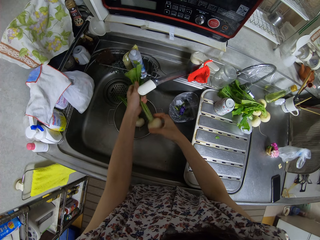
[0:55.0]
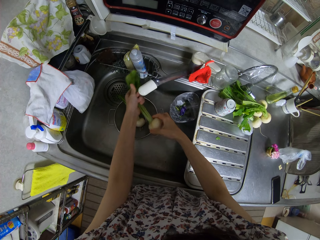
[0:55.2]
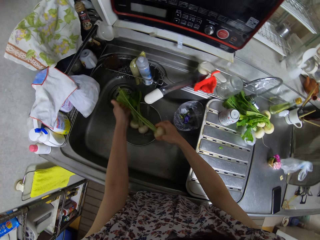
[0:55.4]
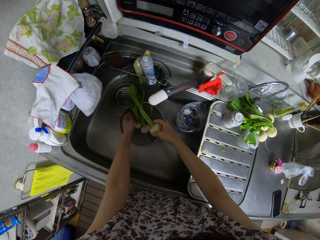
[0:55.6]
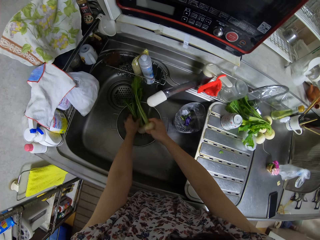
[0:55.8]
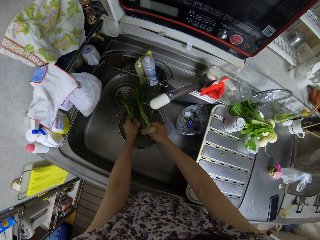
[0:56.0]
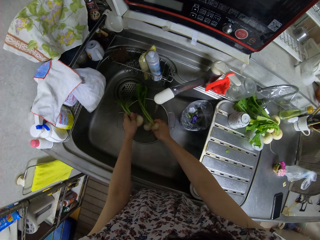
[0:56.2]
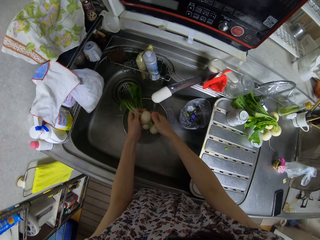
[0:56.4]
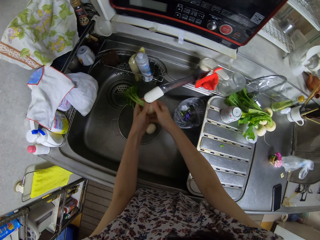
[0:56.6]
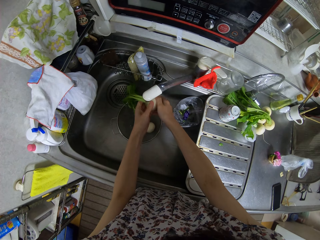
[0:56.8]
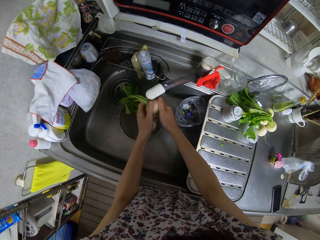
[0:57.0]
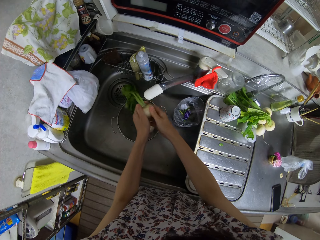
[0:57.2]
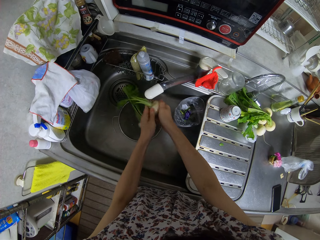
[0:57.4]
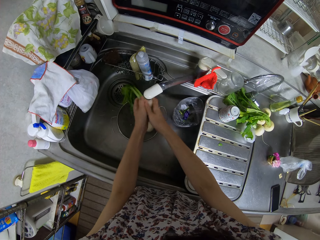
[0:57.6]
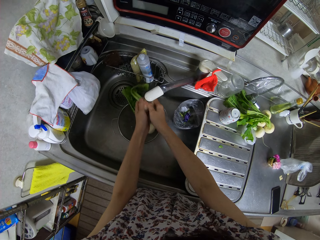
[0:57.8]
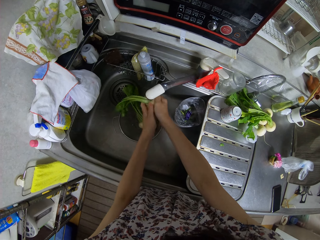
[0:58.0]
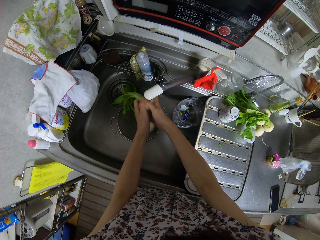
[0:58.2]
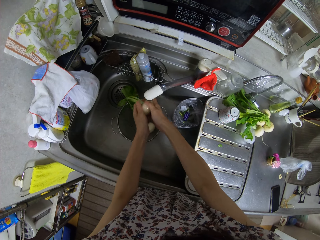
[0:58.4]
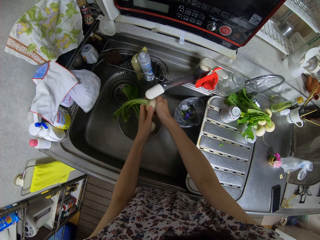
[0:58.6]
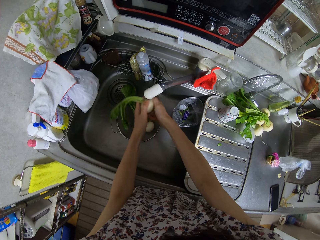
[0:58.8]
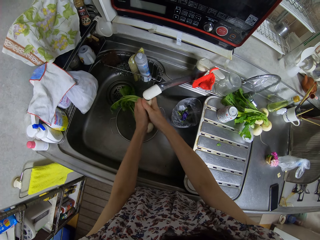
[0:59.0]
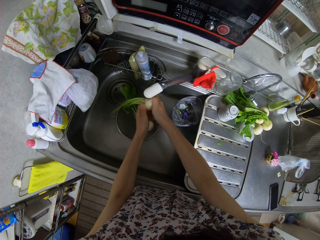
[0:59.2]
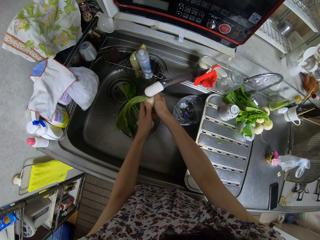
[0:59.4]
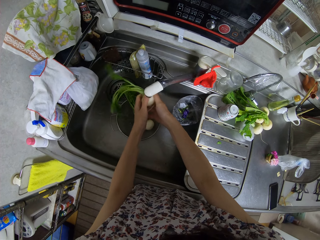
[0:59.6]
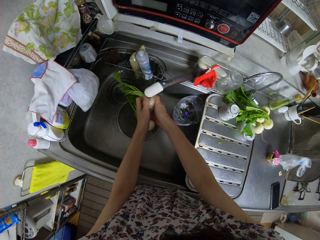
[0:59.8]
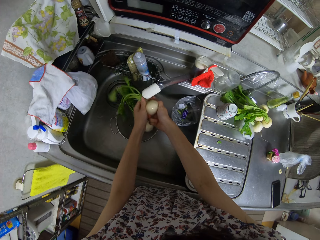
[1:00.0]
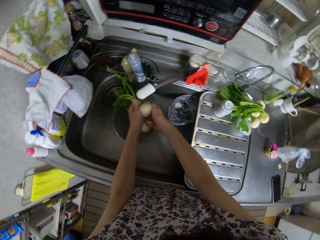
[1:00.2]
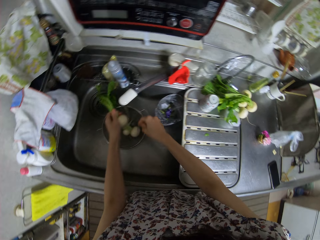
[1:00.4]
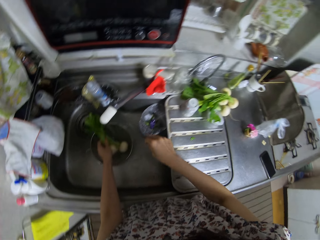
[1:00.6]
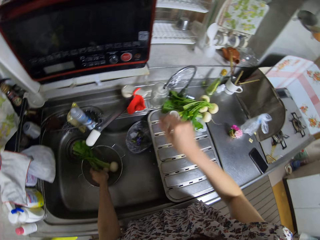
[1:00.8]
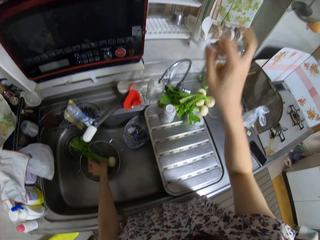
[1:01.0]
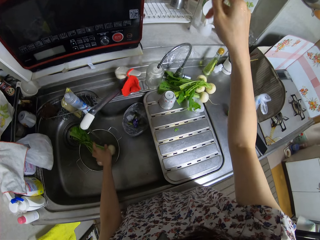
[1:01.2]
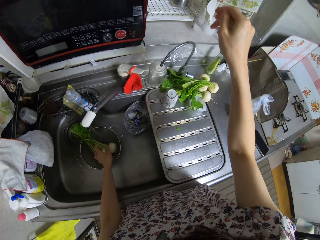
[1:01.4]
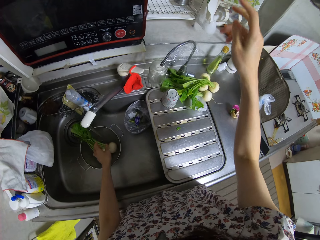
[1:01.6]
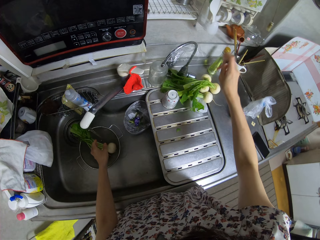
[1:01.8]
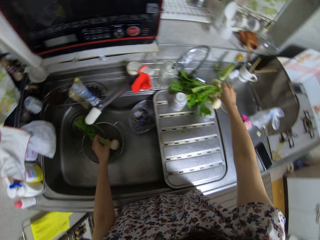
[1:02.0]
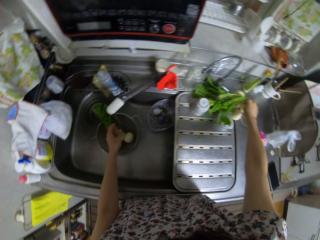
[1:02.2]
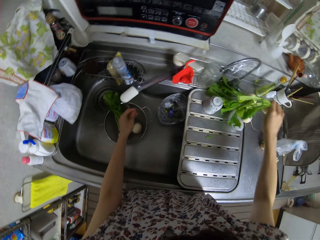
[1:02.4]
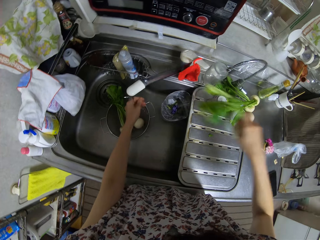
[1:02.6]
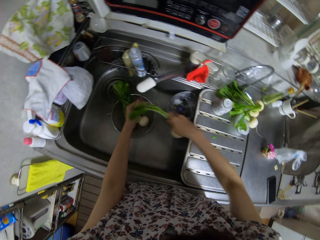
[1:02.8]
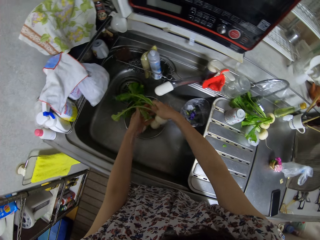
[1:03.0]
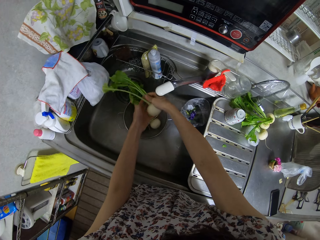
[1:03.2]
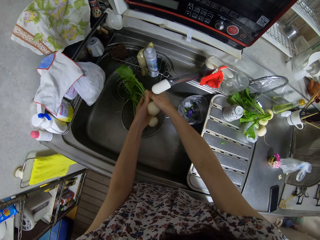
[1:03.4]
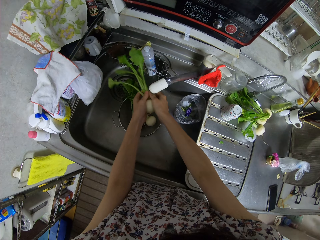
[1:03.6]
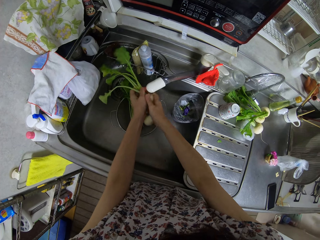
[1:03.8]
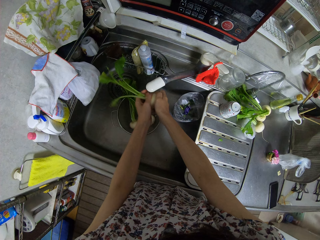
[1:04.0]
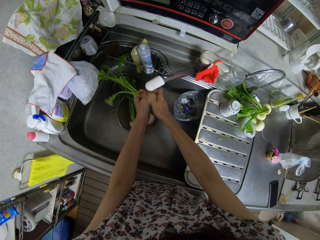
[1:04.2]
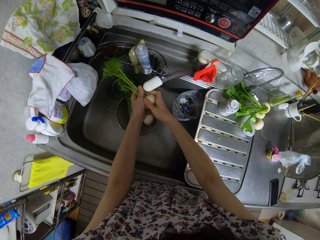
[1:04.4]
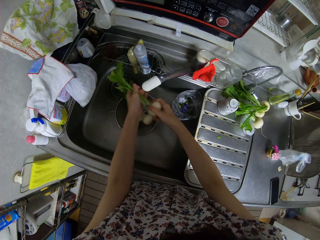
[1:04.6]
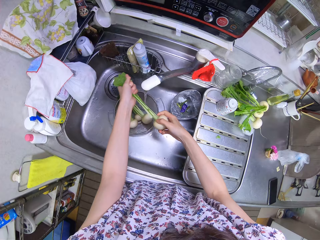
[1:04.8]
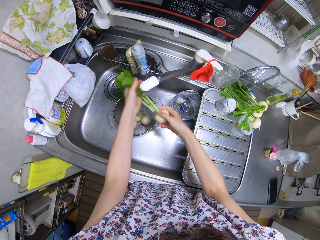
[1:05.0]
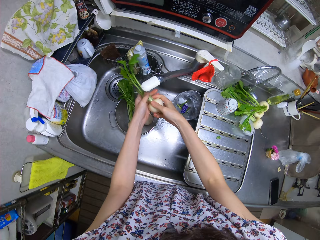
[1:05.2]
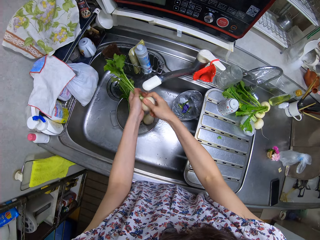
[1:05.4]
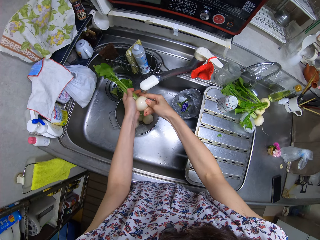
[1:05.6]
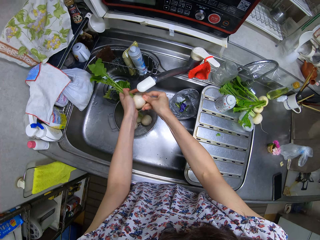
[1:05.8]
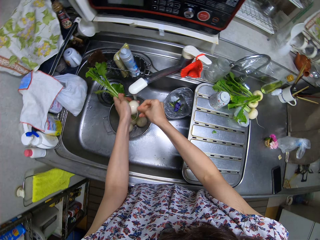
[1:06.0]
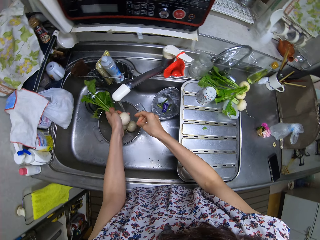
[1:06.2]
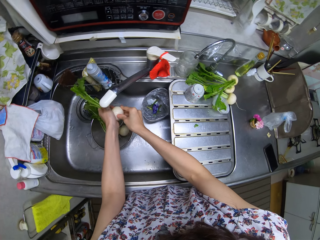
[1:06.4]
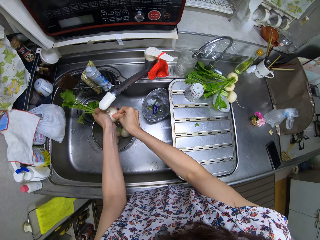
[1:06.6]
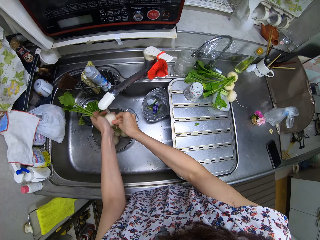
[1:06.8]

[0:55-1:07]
The camera wearer adjusts the lights. They take a turnip from the sink and rinse the turnip in the sink.

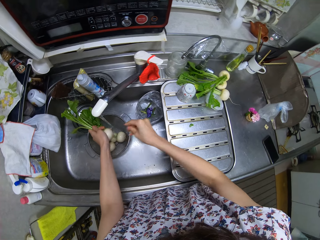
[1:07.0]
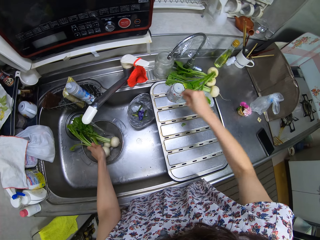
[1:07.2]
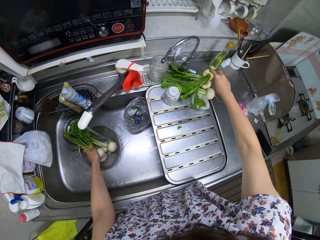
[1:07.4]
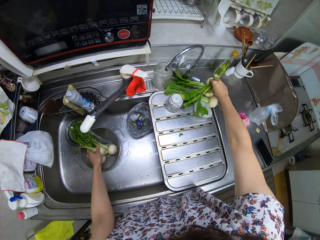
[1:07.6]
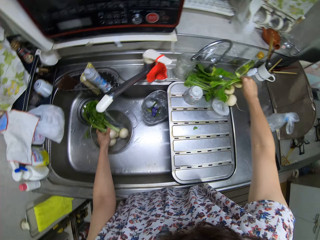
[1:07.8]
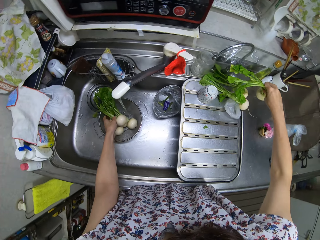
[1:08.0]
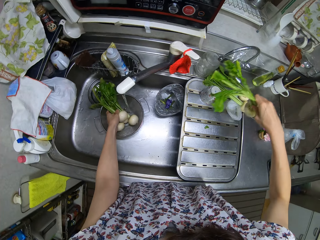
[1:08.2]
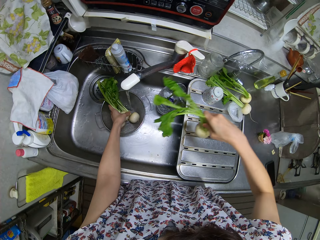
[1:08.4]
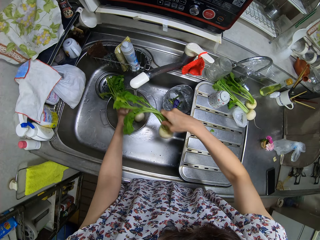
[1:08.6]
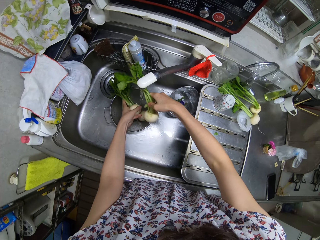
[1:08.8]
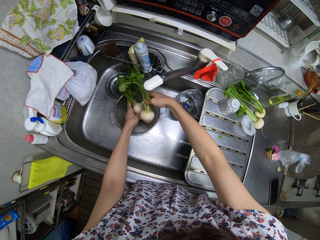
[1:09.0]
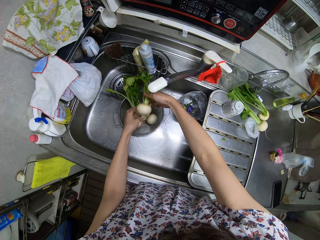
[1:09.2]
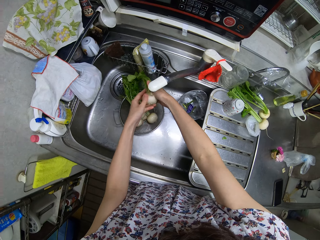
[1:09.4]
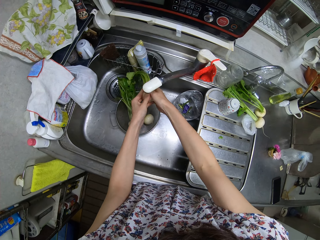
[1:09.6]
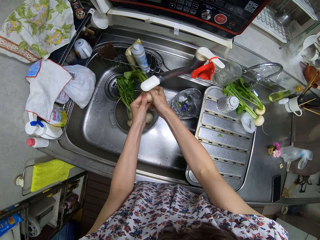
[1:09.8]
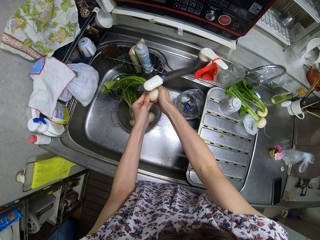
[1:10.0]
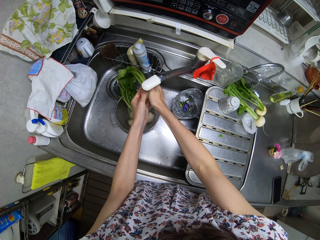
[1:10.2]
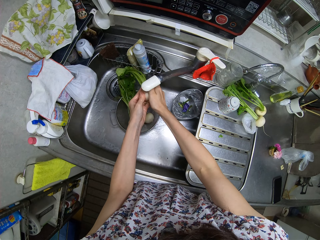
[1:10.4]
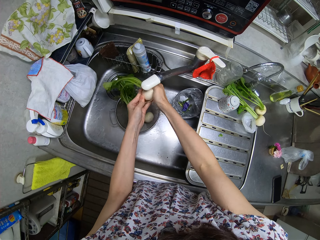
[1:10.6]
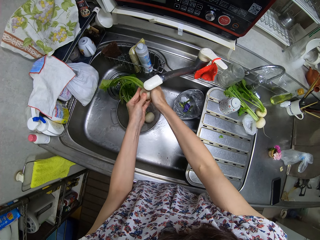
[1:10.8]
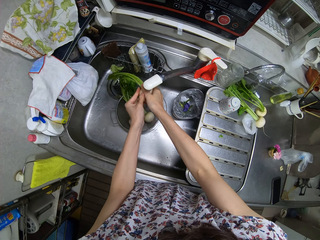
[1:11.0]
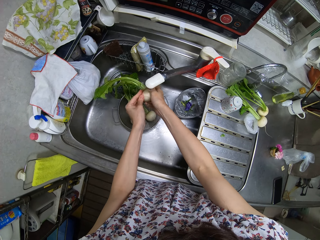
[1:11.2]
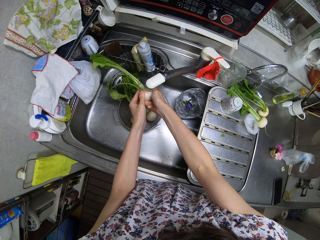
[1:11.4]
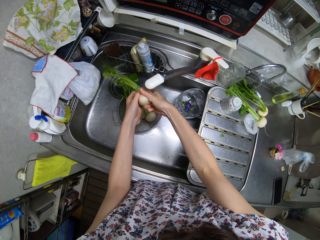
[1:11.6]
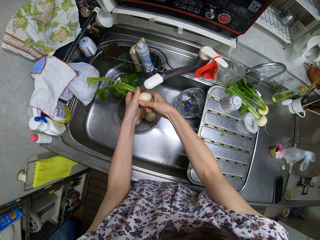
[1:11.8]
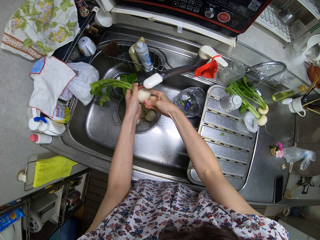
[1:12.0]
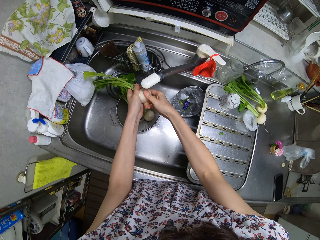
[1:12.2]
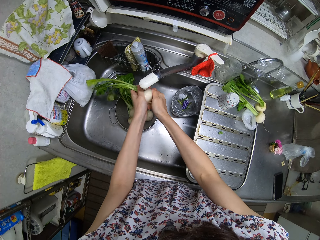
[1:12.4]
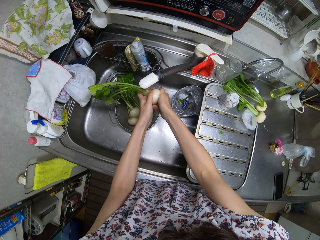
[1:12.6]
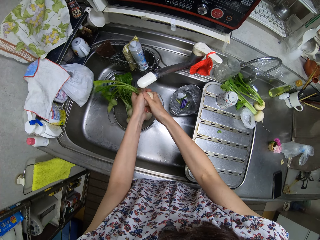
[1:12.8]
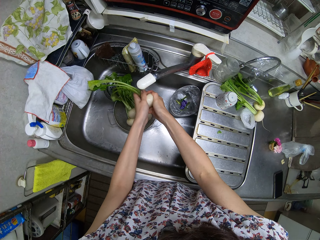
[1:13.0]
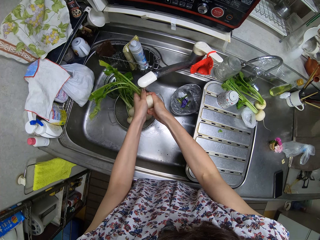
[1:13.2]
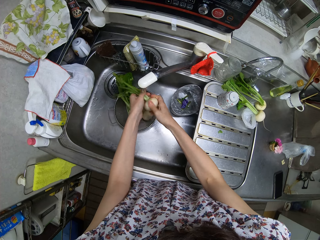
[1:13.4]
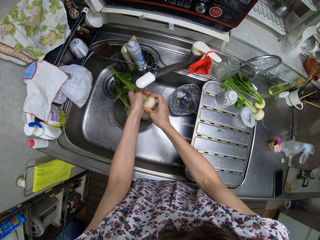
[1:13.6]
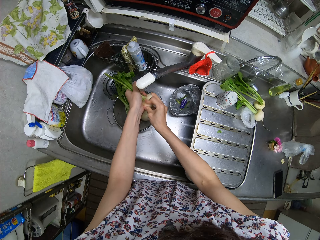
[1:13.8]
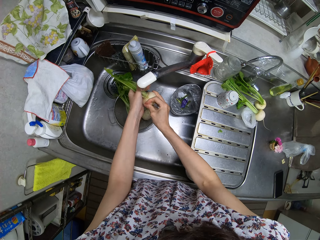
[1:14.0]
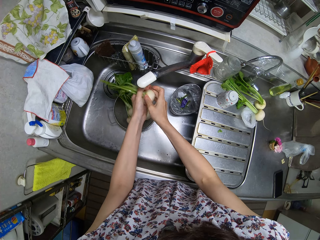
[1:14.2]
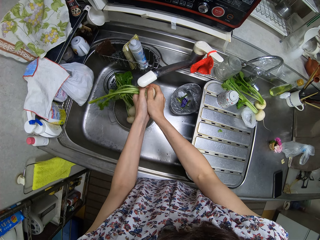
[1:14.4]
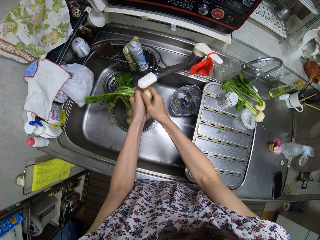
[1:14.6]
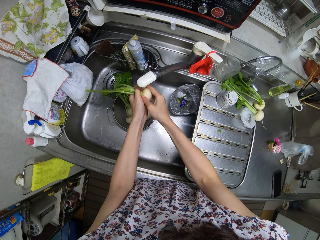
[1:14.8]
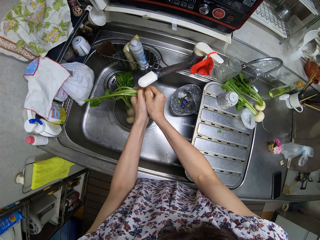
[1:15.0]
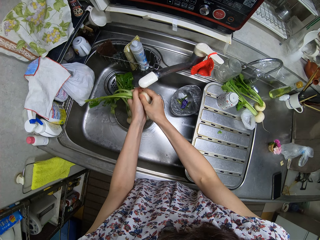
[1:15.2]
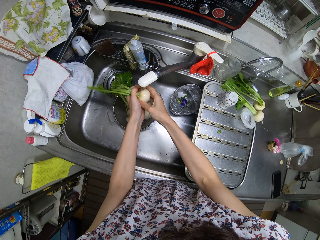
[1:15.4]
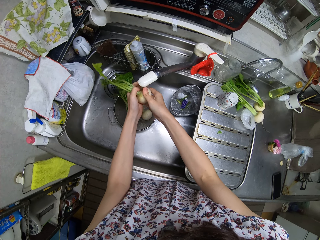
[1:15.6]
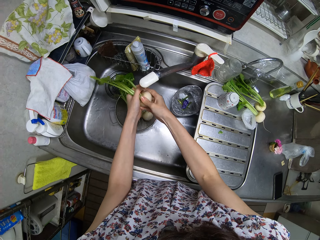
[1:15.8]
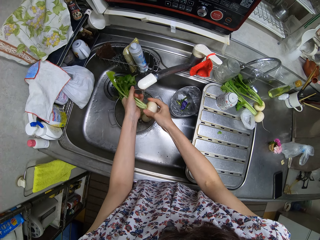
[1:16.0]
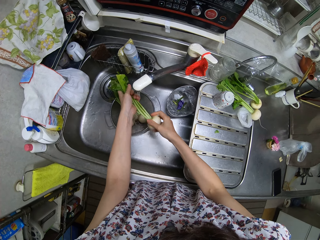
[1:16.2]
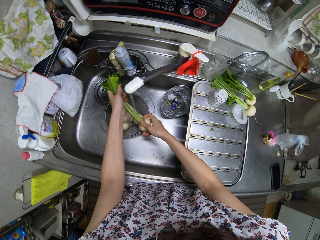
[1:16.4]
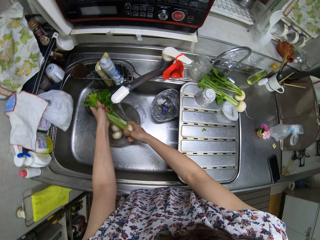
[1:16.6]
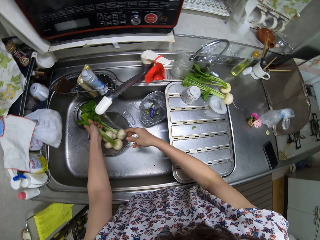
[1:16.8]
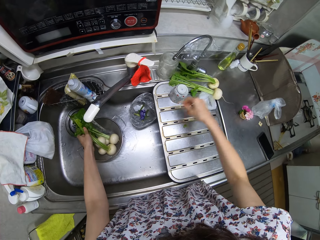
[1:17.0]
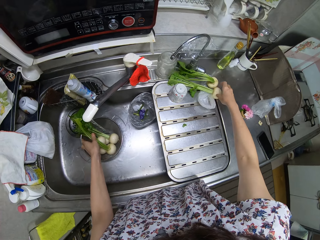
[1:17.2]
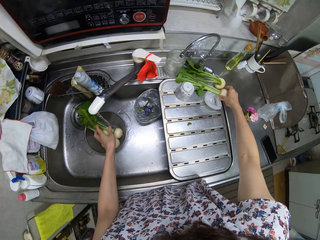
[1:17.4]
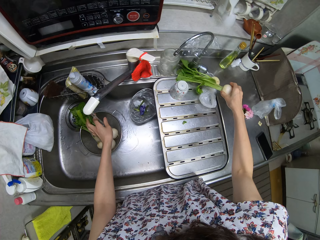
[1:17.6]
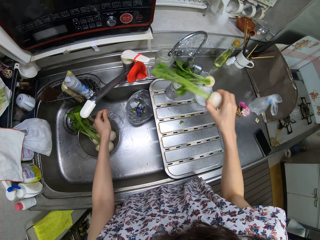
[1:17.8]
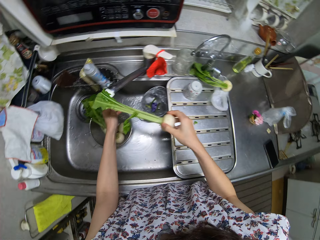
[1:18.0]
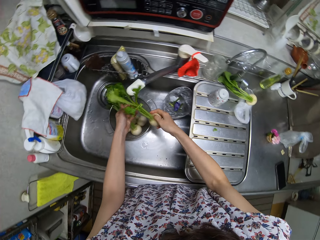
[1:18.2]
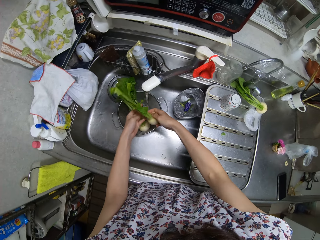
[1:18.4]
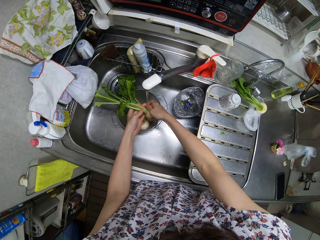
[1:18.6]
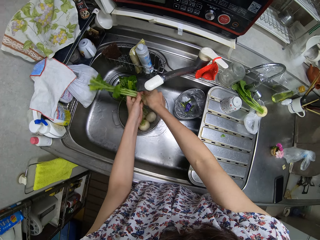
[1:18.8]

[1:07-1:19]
The camera wearer places the turnip in the sieve. They take another turnip from the sink and rinse the turnip in the sink. They place the turnip in the sieve. They take a turnip from the sink.
